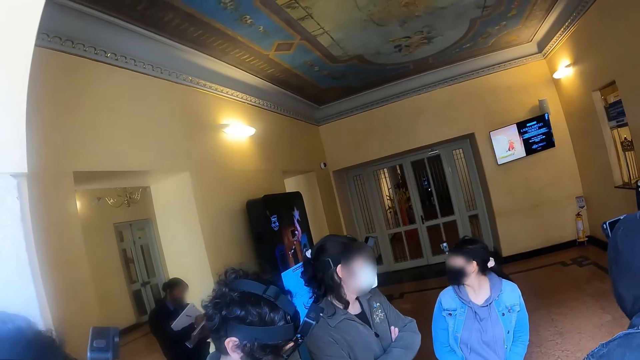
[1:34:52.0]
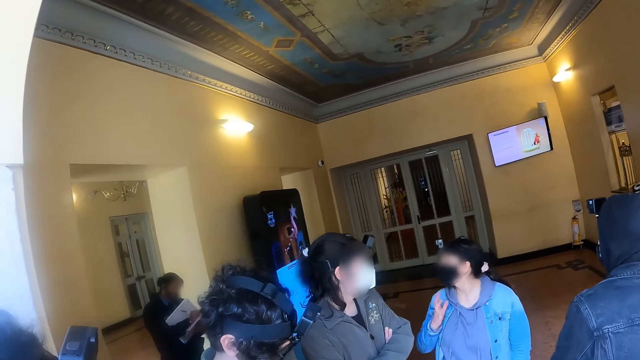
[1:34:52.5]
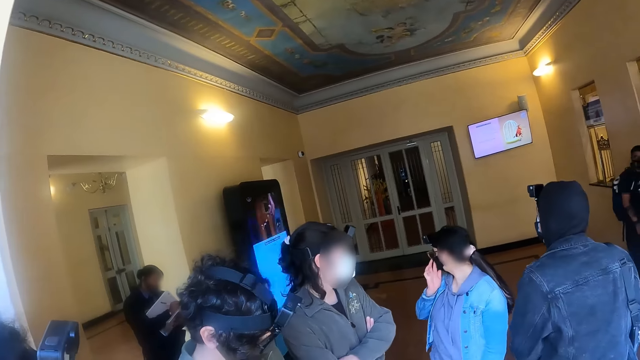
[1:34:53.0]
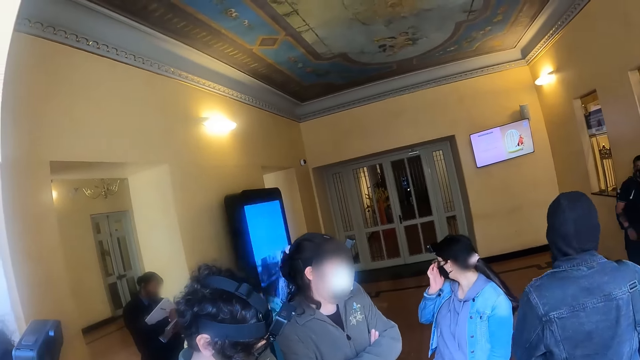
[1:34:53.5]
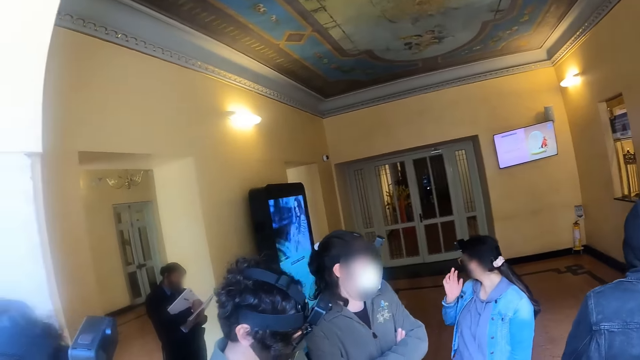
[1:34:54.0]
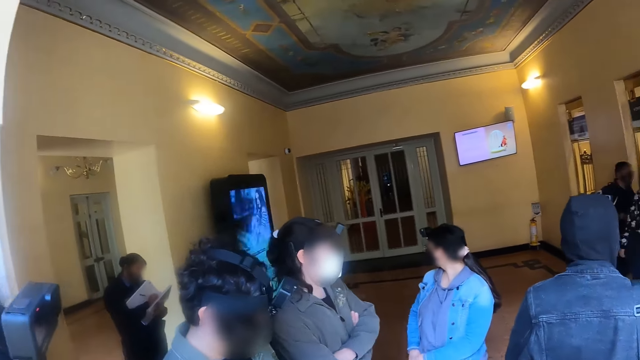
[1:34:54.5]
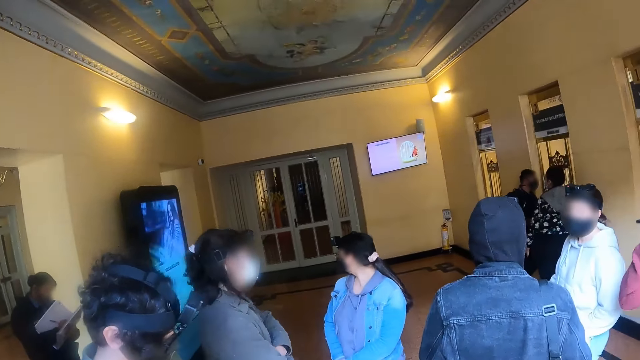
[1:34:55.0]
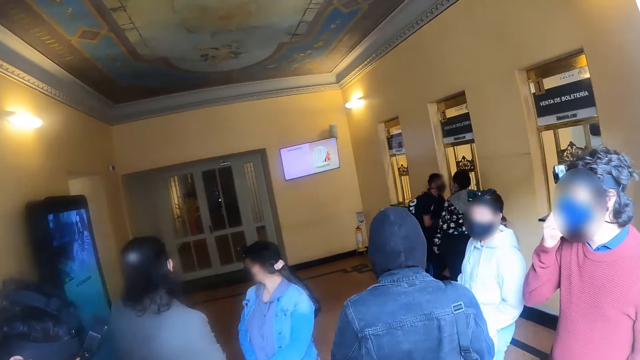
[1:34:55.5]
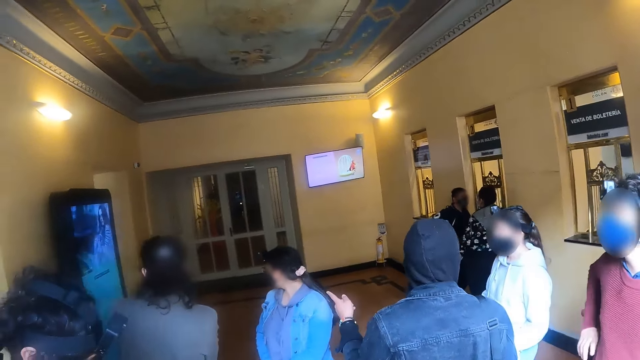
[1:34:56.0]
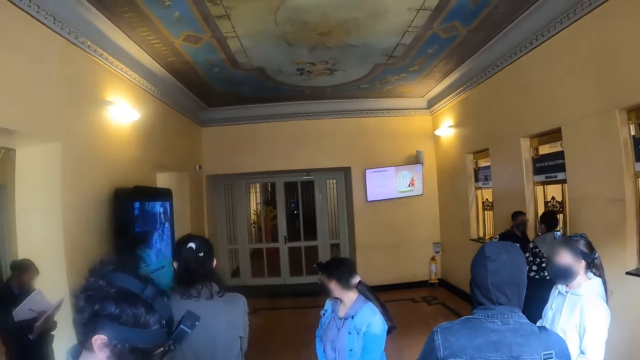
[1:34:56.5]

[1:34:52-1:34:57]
A security guard writes on a book.

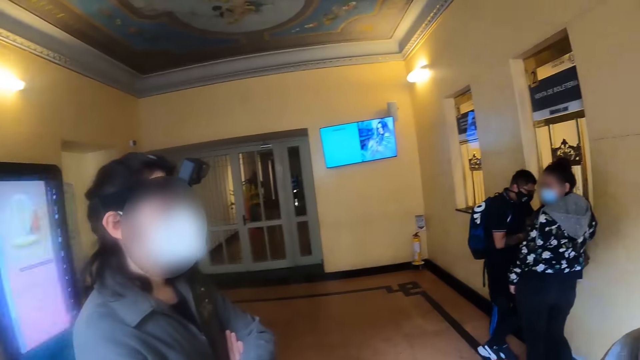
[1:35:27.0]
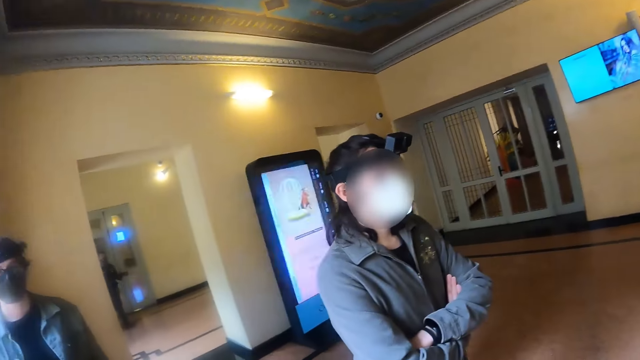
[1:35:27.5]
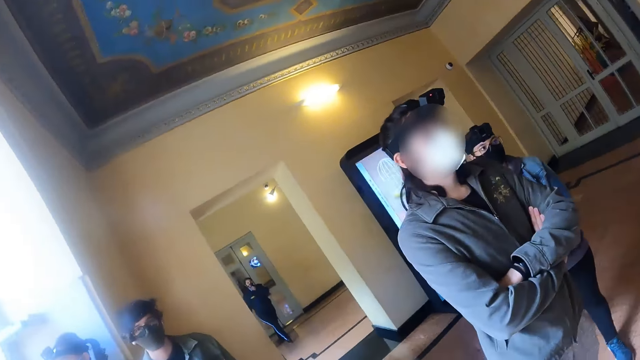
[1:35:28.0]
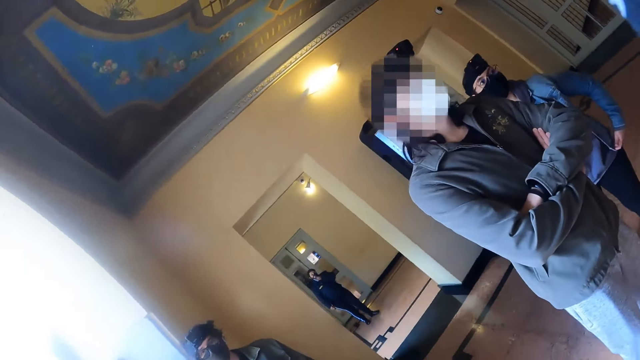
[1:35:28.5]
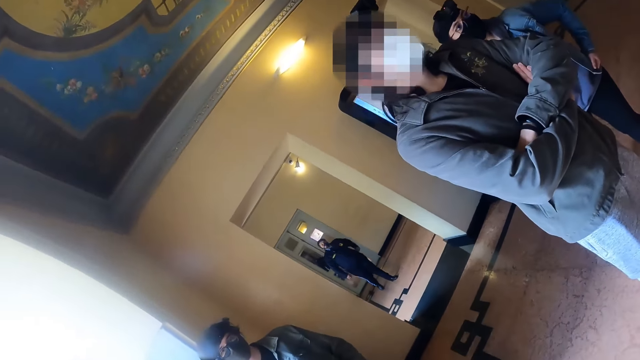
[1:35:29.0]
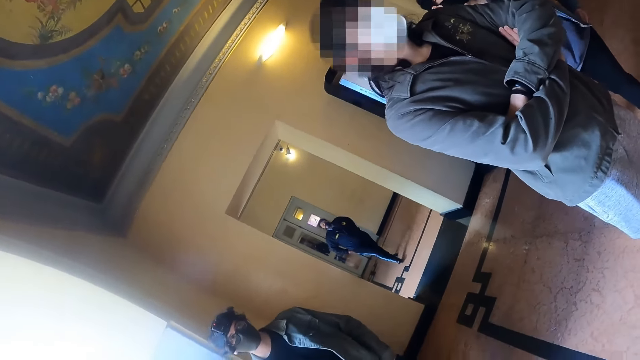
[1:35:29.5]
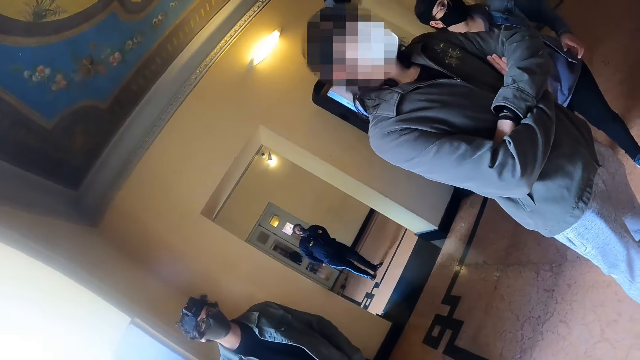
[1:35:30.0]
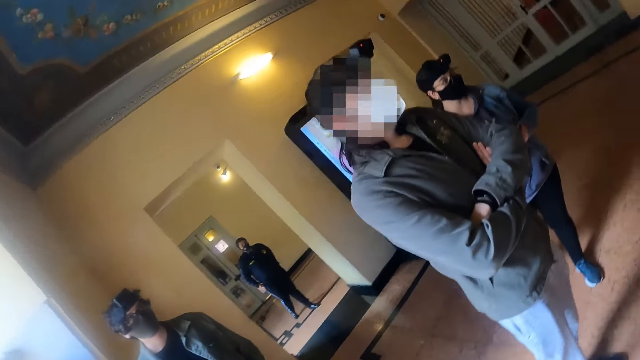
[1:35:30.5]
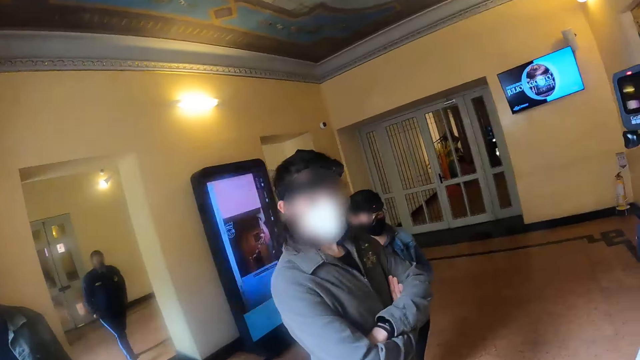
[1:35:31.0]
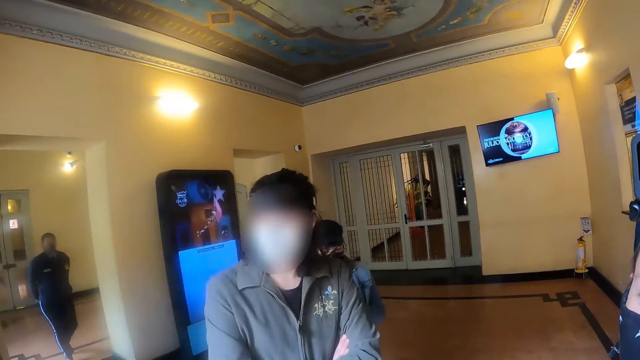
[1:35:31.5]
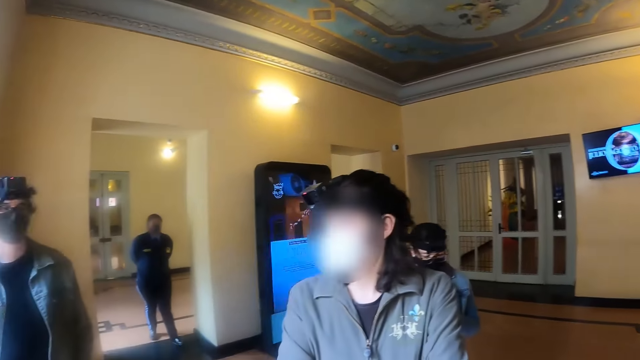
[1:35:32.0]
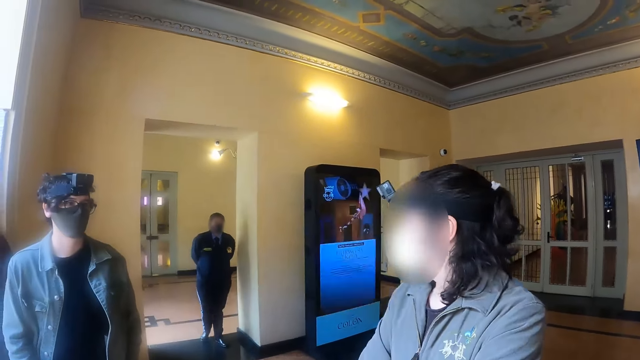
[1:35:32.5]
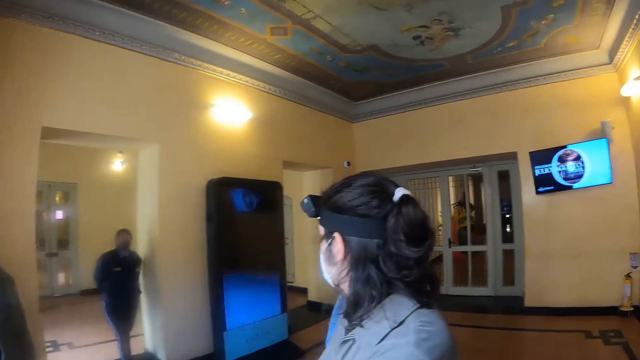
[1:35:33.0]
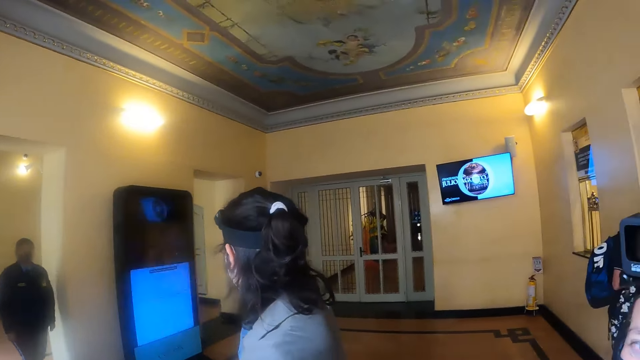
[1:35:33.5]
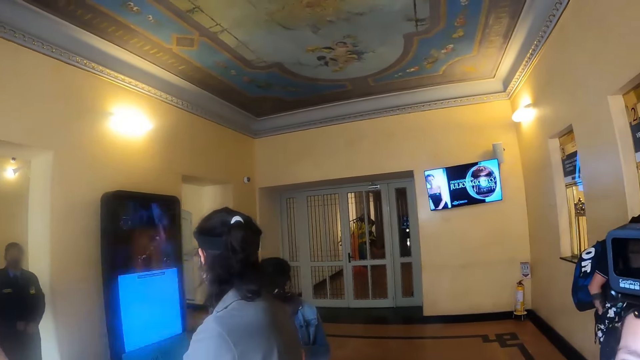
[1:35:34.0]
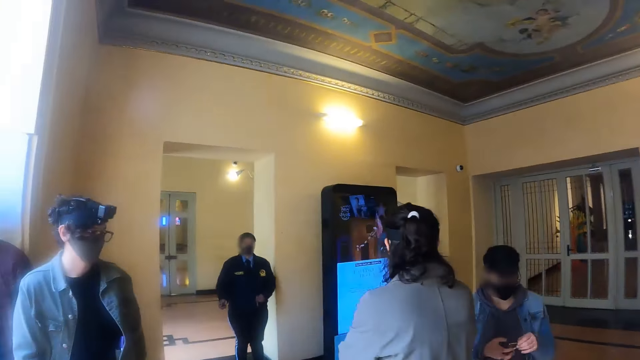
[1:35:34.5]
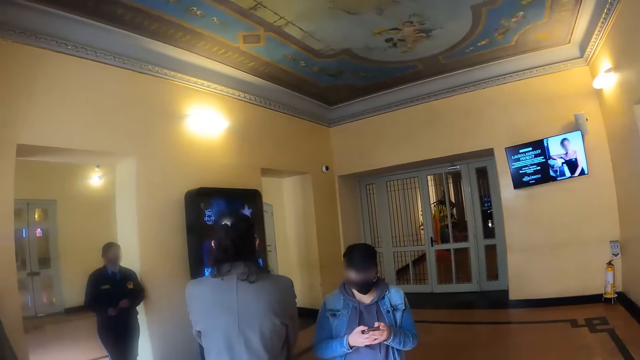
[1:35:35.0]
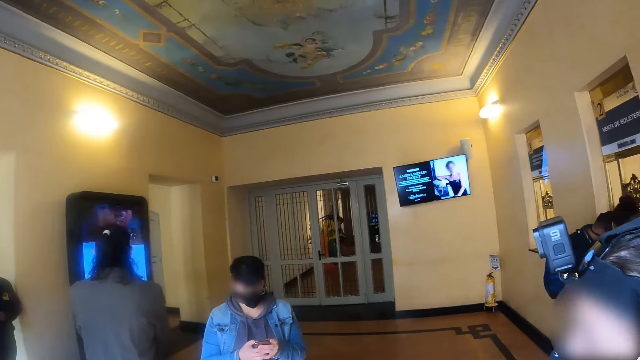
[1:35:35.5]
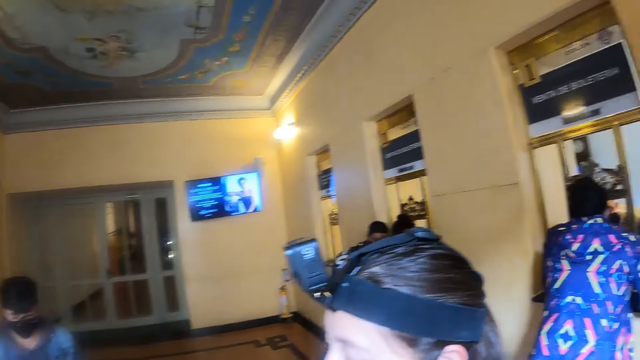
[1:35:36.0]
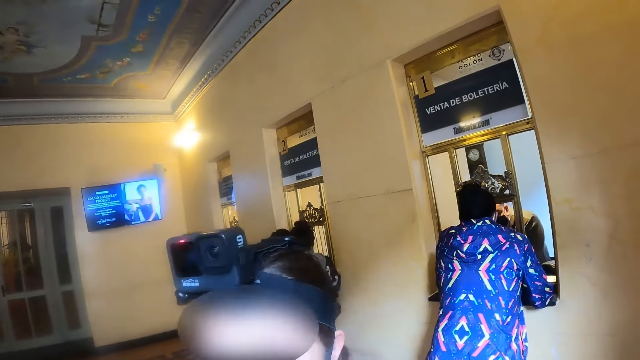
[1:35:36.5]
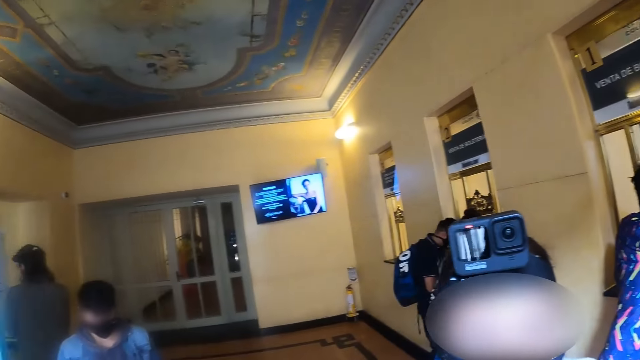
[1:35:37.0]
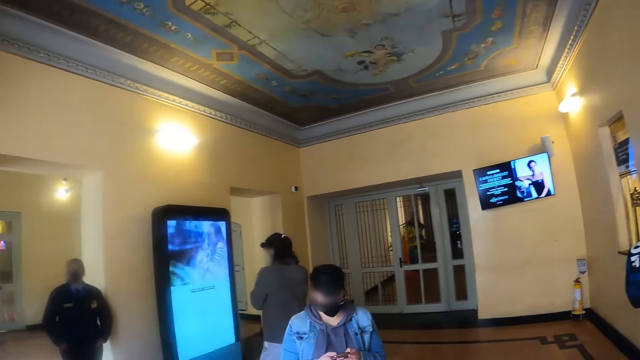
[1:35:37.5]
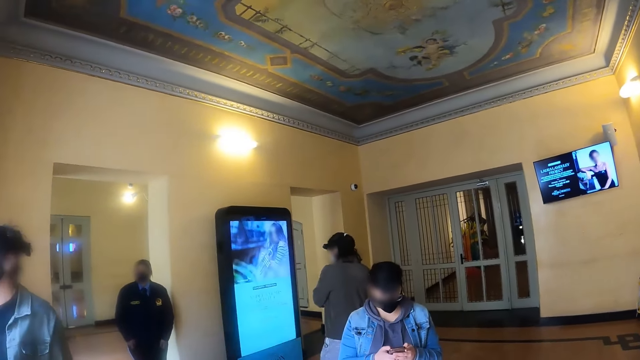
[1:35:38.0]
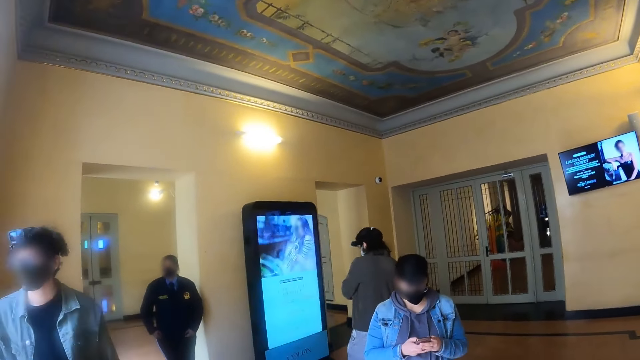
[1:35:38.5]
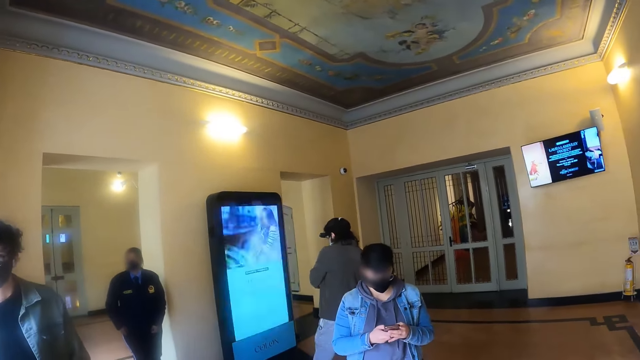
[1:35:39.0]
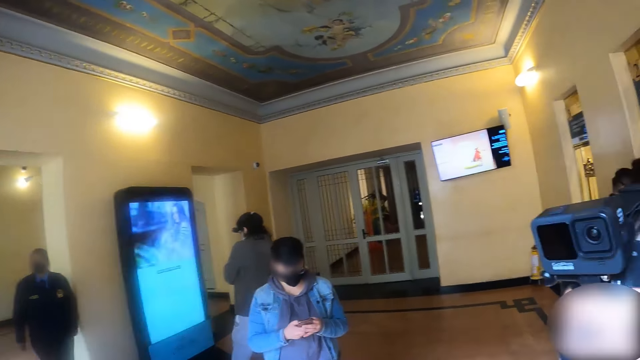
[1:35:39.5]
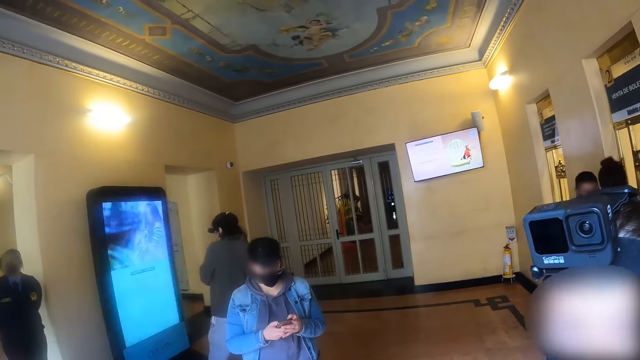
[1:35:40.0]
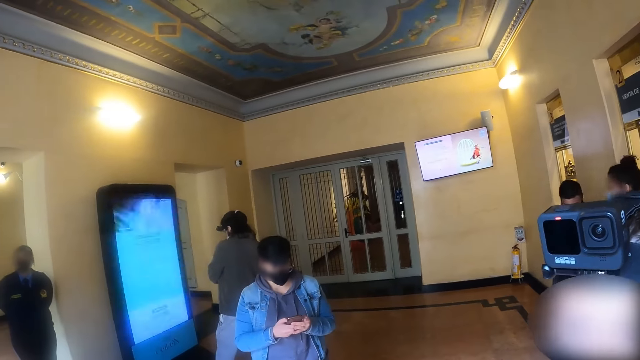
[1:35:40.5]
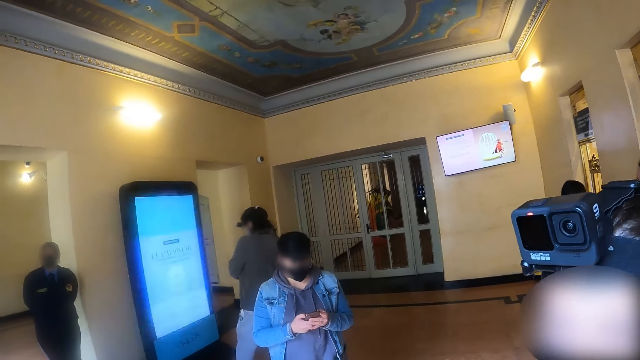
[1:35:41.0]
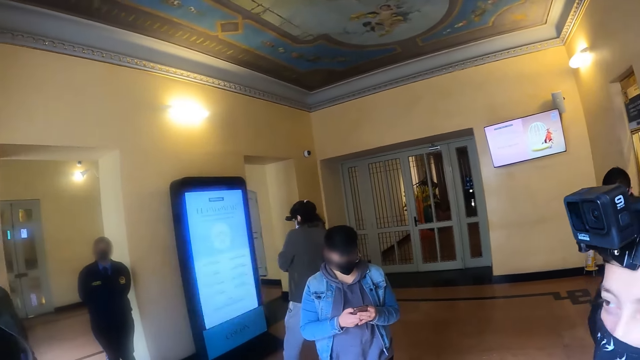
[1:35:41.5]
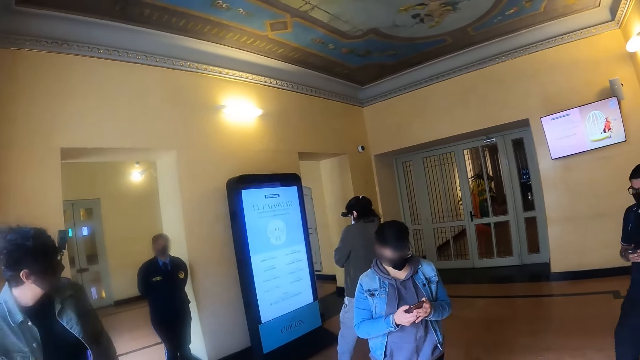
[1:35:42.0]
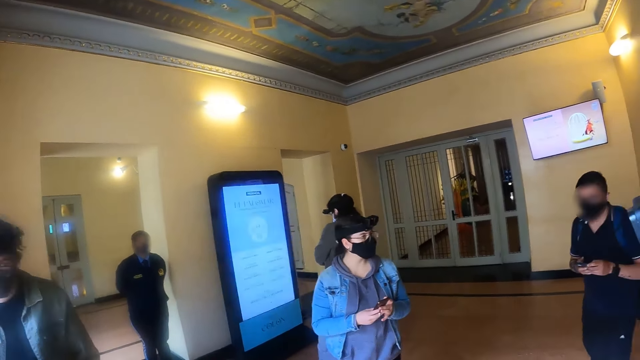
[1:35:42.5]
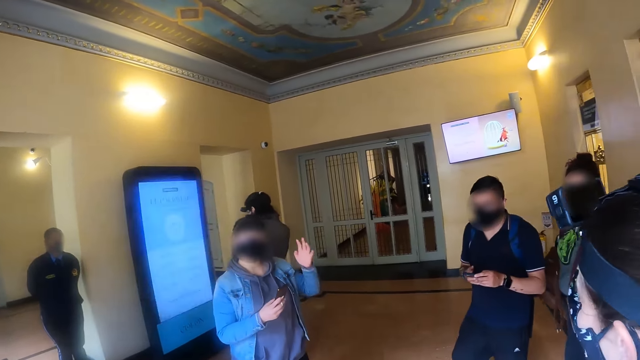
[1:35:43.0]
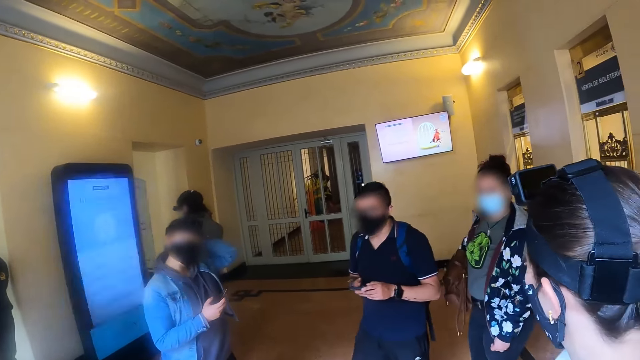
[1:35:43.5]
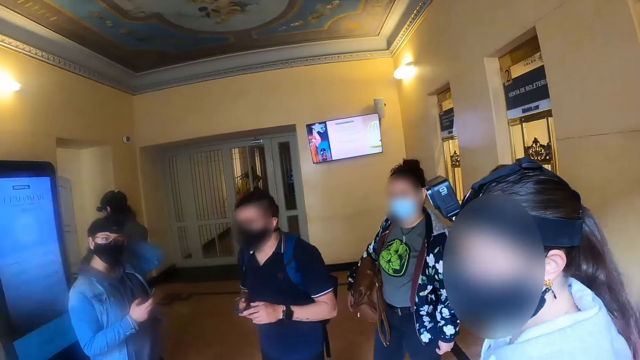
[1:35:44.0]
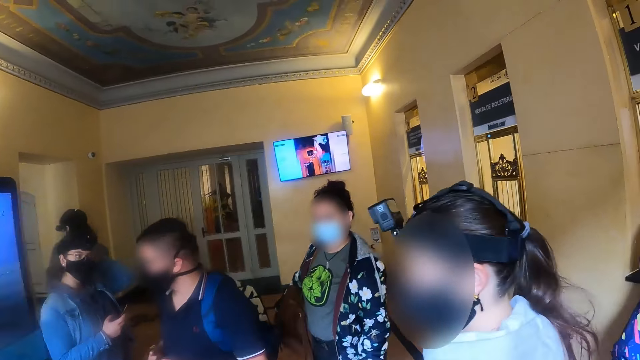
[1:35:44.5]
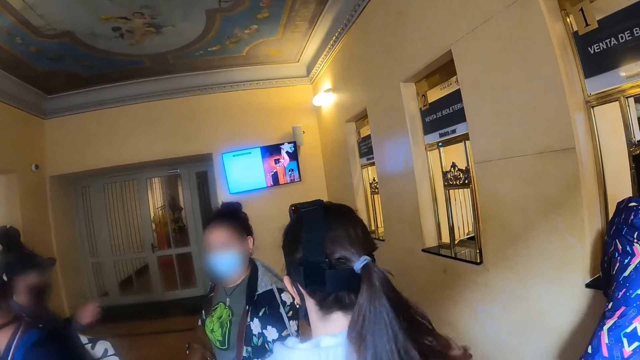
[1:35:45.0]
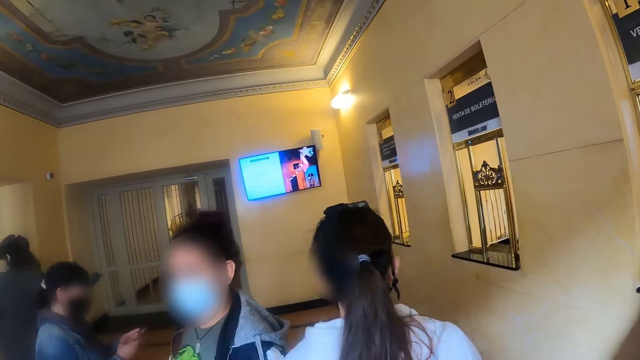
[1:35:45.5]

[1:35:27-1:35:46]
The camera wearer walks around the reception. A woman uses a phone.
